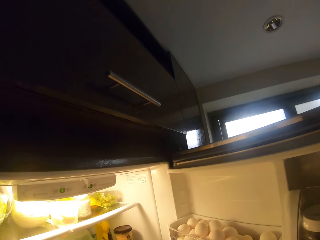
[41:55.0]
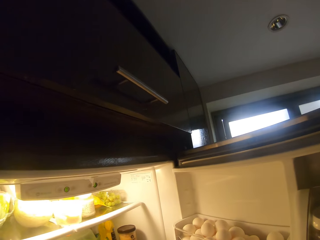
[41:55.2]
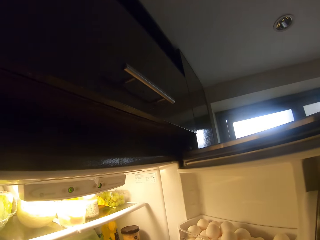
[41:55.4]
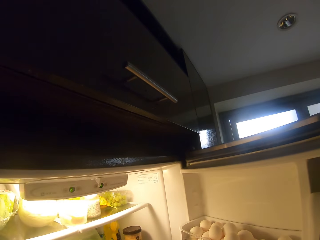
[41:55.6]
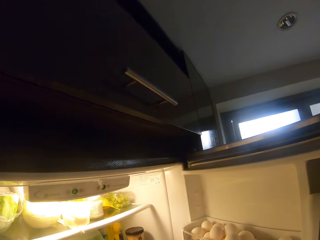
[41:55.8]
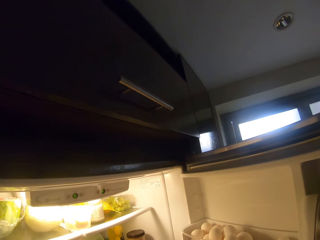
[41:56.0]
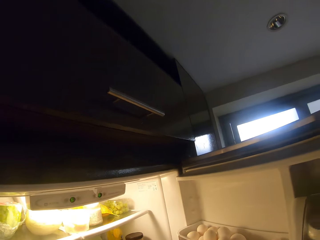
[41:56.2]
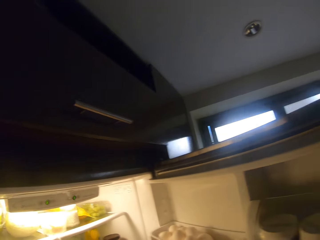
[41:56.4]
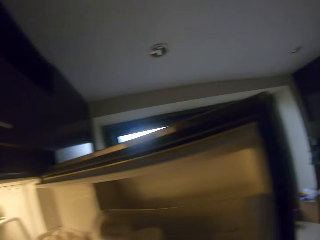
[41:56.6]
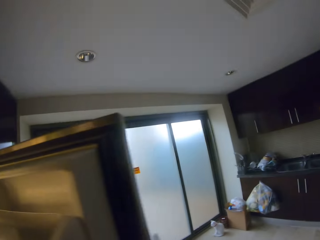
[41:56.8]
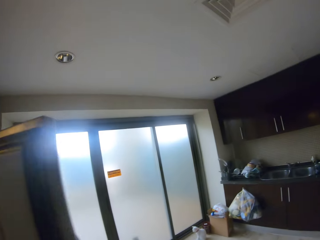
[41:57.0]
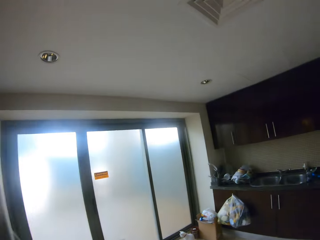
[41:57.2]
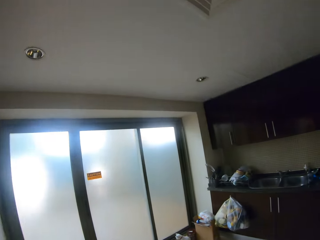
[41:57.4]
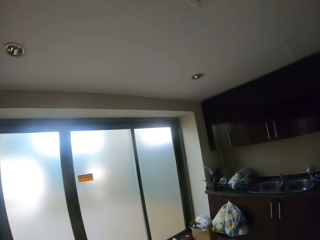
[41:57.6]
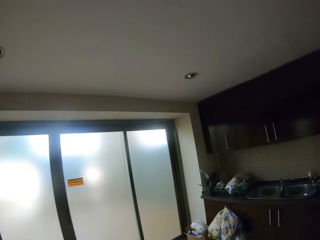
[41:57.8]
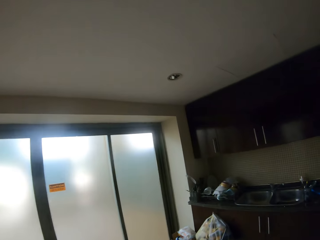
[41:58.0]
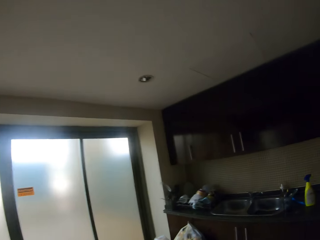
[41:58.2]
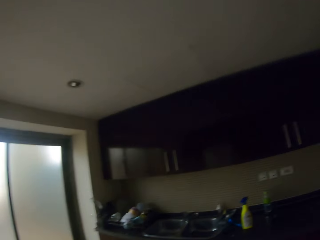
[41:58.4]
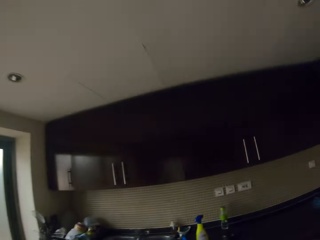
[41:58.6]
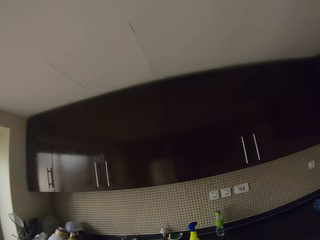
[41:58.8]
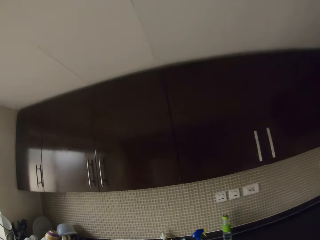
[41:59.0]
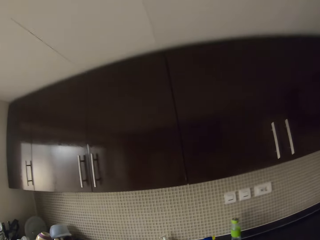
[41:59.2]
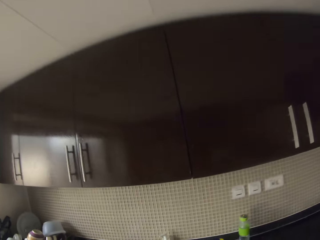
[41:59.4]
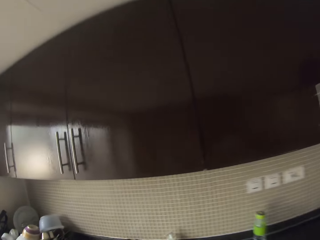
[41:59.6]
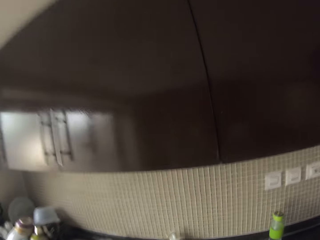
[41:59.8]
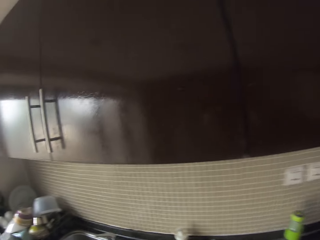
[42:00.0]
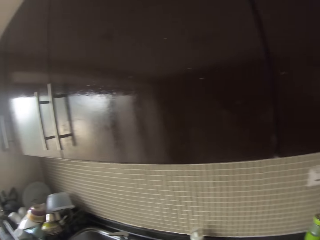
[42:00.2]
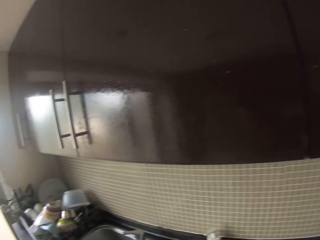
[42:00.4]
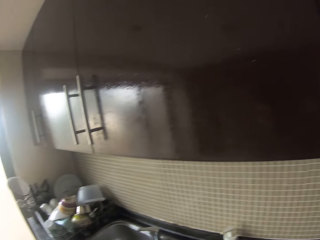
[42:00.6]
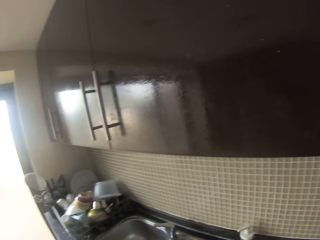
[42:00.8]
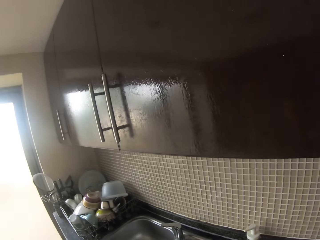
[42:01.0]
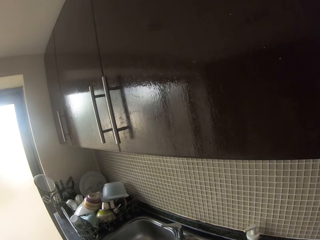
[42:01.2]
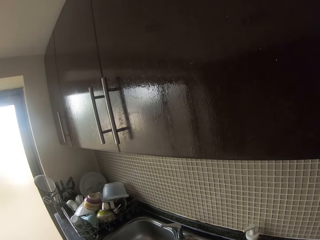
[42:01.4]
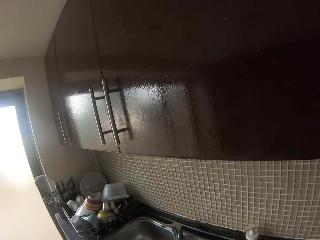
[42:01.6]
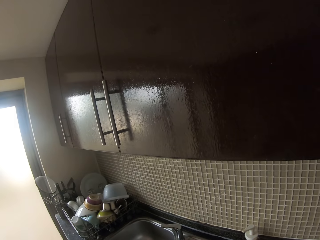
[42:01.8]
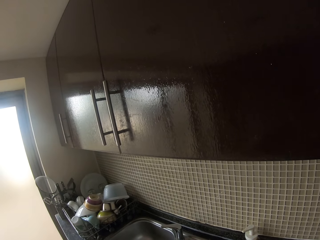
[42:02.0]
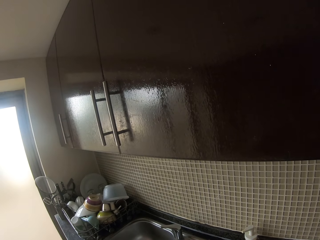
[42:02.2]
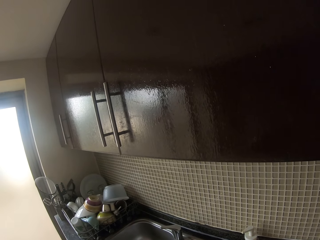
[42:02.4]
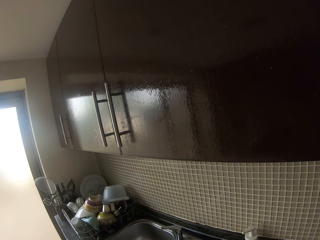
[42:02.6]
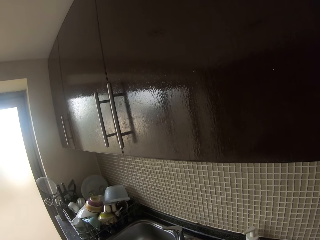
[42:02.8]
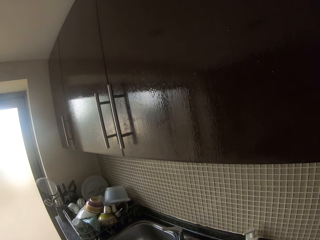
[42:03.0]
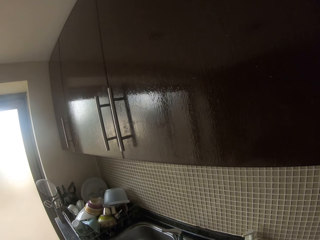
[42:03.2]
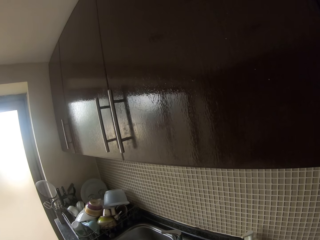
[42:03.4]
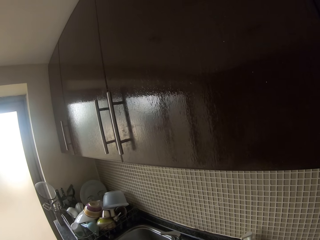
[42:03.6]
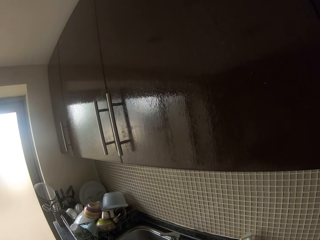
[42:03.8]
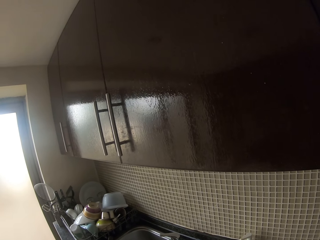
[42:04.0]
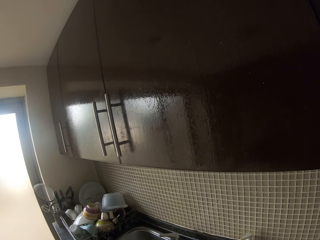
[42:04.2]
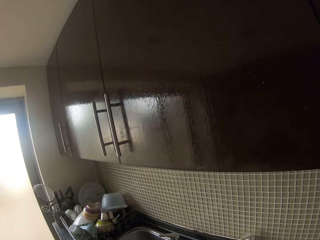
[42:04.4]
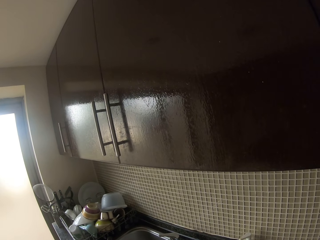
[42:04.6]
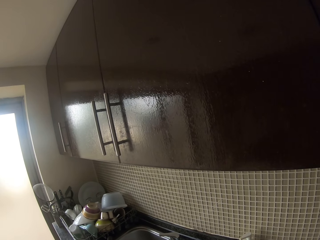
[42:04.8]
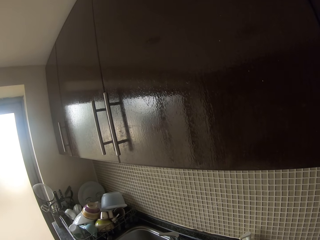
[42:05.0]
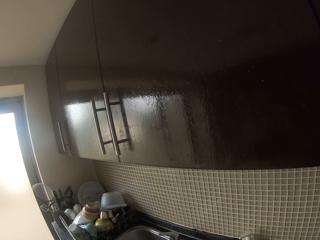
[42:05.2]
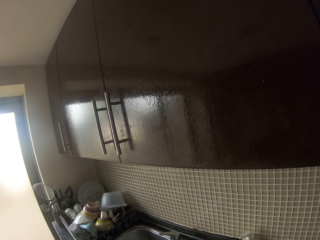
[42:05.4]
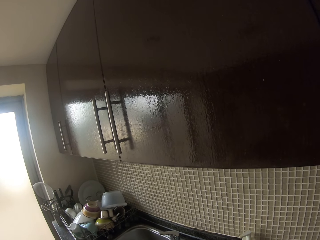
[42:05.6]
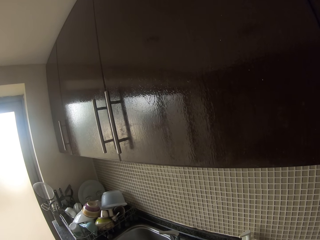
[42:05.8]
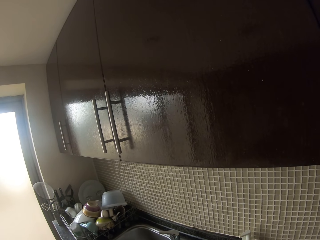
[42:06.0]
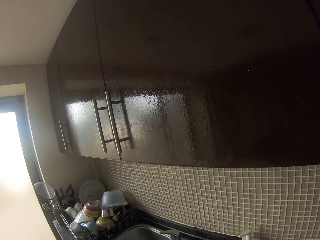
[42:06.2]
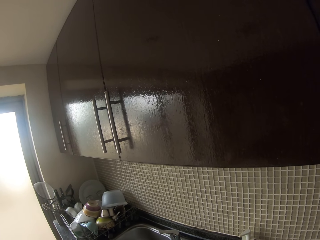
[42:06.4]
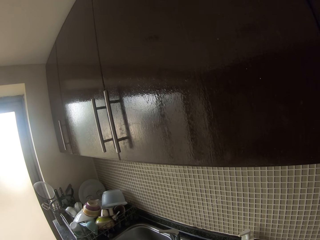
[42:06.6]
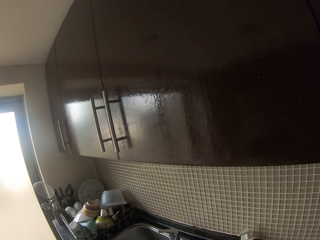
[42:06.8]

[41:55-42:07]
The camera wearer closes the fridge door. They walk towards the sink. They stare at the rack.

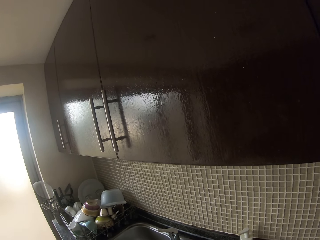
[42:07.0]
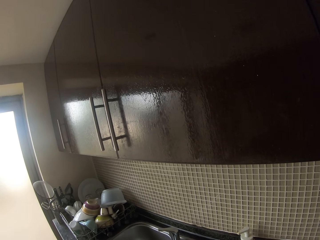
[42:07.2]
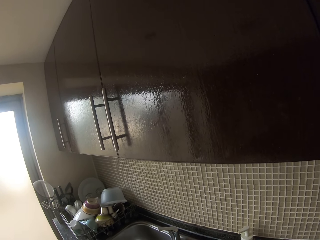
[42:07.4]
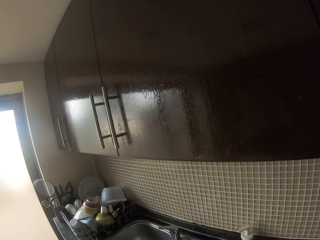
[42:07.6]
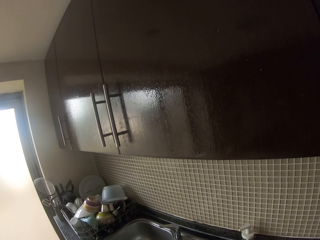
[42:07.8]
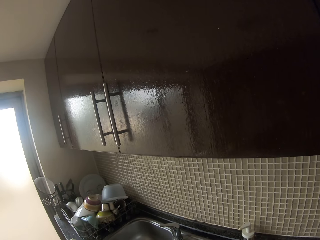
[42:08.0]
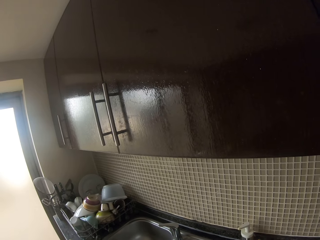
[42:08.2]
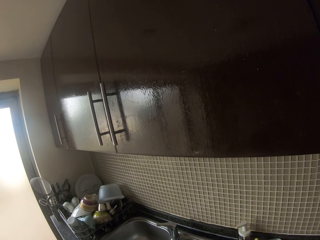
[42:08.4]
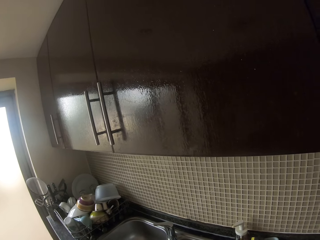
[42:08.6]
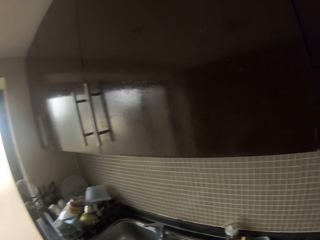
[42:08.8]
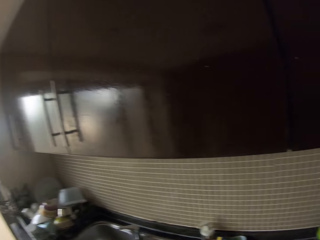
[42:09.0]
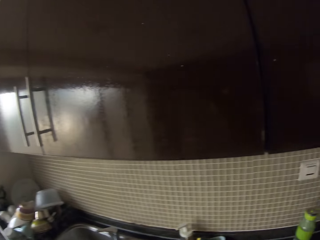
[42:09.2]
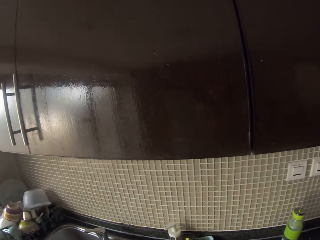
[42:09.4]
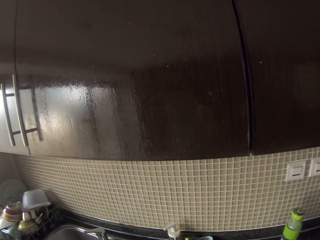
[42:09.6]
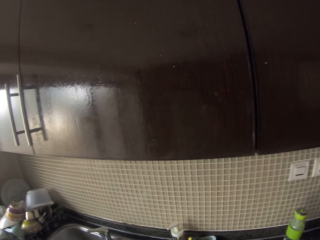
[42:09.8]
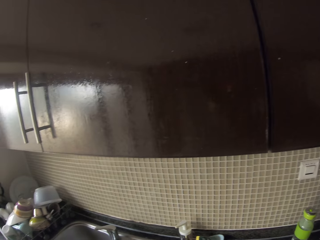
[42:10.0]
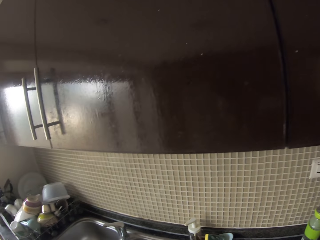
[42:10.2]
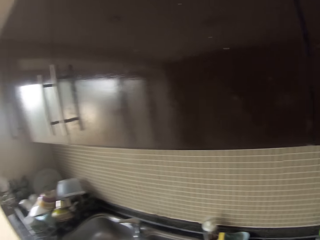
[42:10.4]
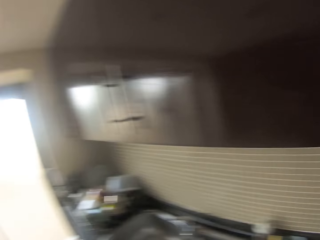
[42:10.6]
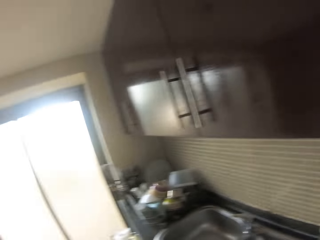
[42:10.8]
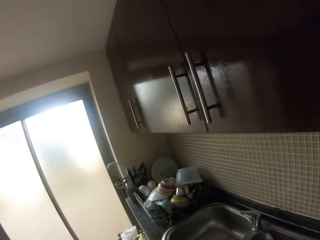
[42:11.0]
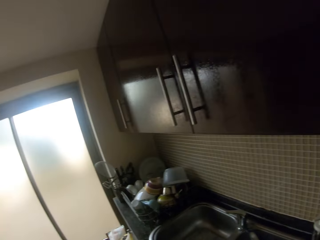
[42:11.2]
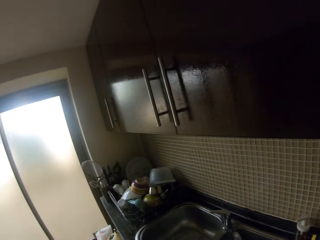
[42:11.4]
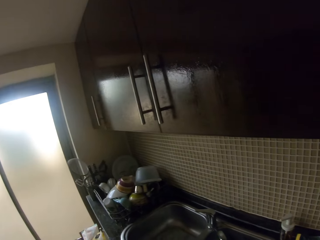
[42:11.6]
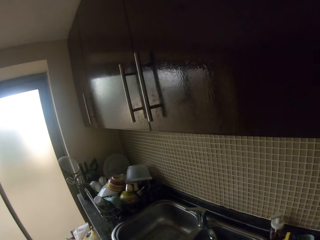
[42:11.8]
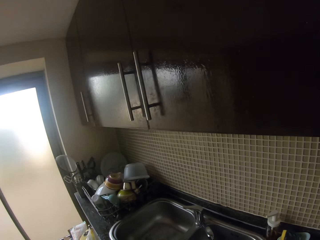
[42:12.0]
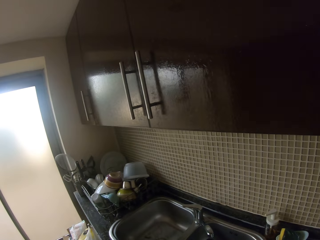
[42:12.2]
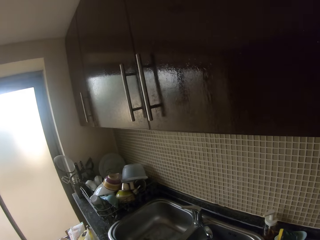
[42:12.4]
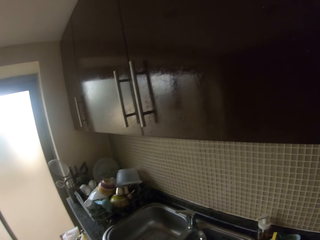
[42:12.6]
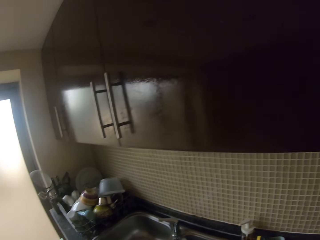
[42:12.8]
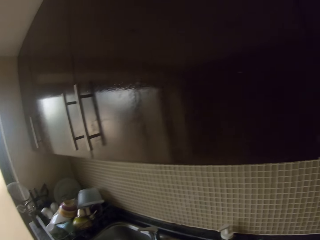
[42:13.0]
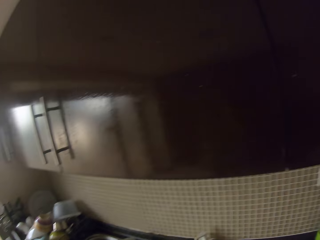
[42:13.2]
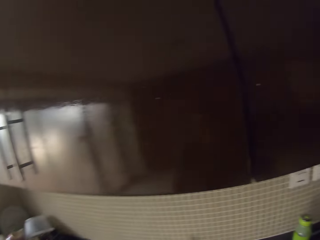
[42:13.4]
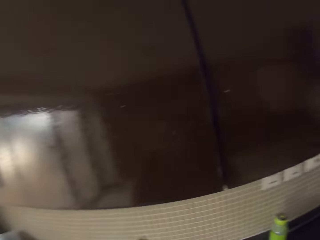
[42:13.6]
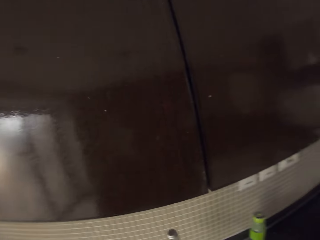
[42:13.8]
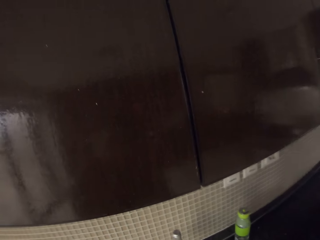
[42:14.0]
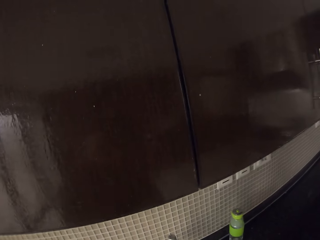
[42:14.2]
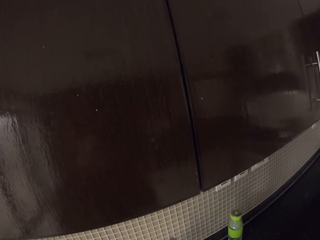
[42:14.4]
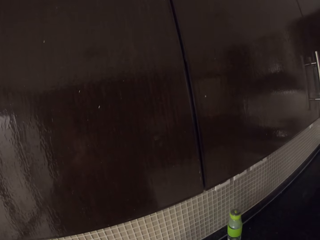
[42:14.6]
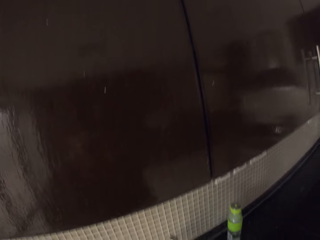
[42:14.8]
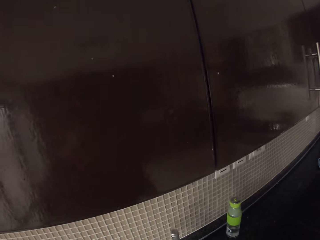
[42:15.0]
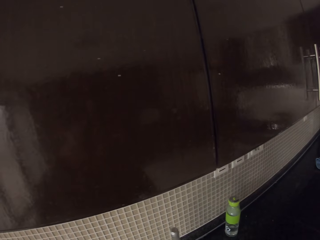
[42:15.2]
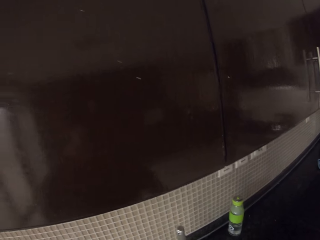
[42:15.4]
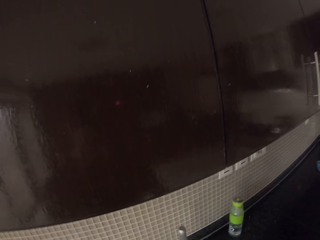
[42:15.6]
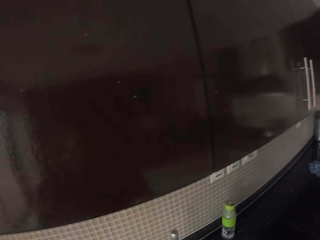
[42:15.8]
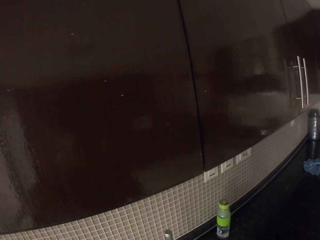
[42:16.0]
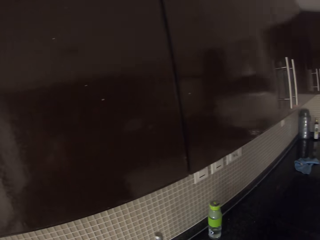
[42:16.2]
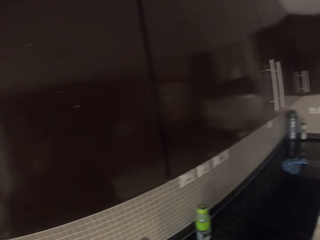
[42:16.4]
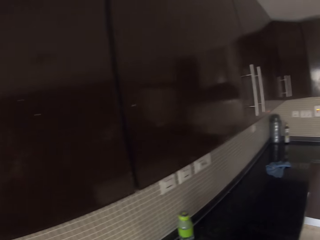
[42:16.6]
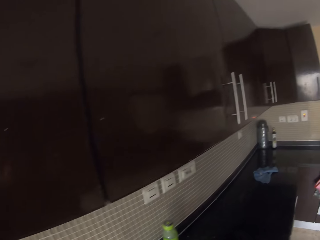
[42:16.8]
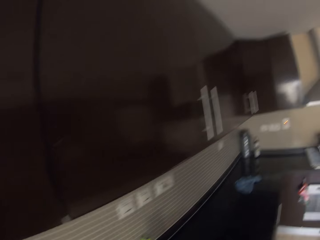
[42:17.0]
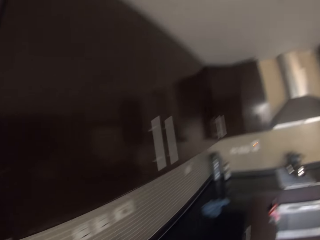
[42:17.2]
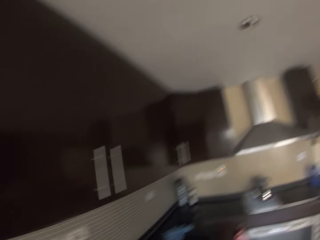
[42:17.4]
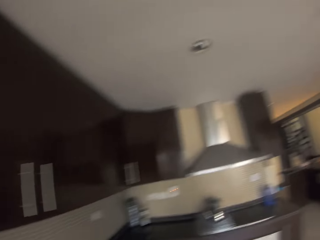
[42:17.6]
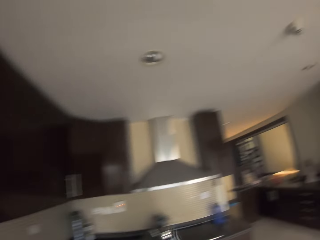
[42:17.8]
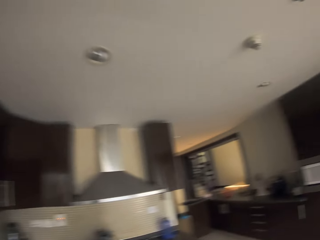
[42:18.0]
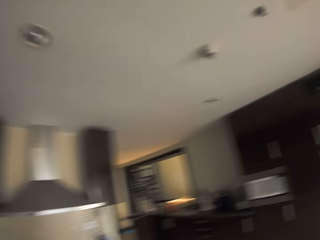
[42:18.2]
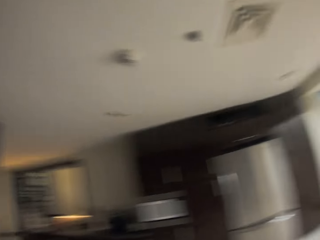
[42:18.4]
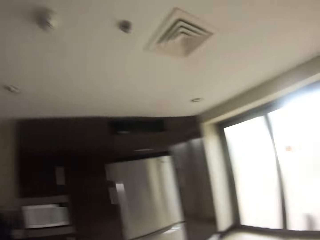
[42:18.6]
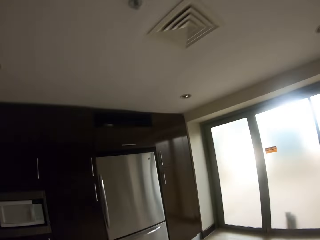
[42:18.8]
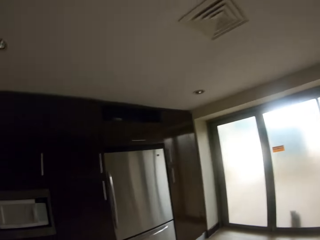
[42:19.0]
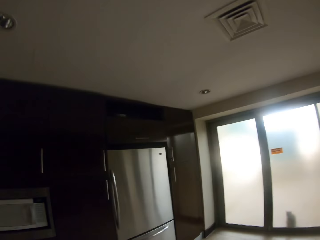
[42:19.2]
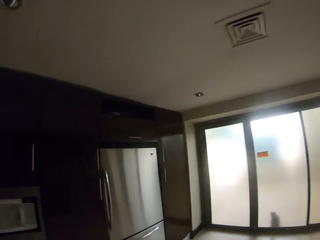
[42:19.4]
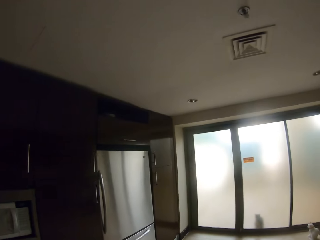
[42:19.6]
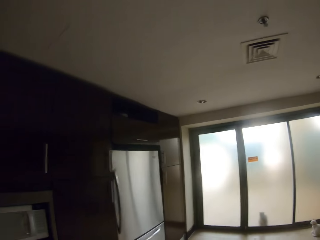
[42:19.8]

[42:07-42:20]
The camera wearer places the bottle on the counter. They stare at the counter. They walk about the kitchen.
